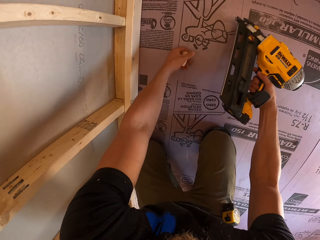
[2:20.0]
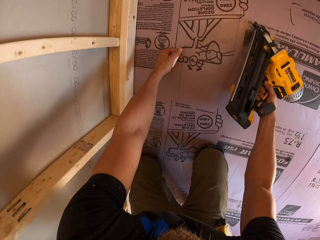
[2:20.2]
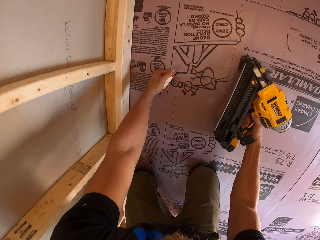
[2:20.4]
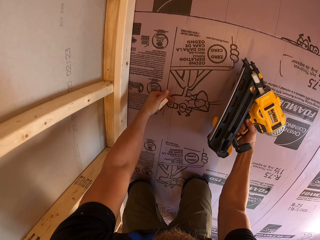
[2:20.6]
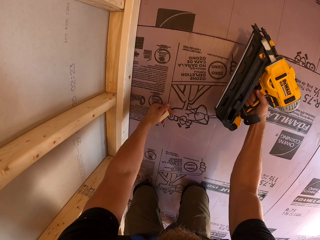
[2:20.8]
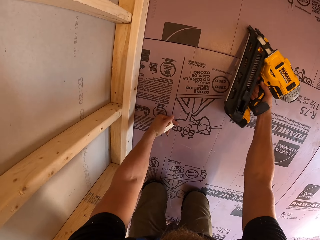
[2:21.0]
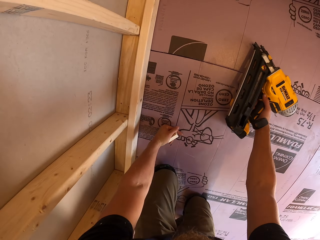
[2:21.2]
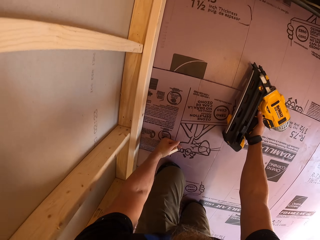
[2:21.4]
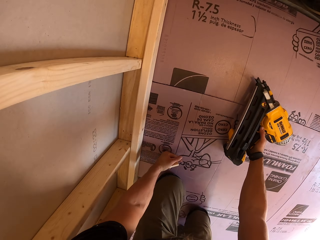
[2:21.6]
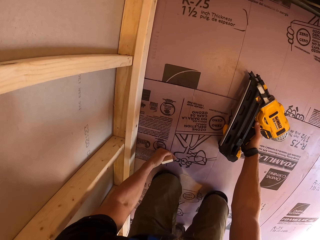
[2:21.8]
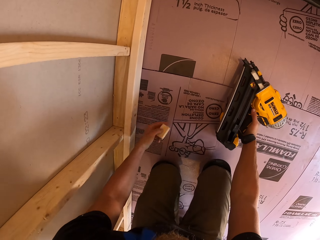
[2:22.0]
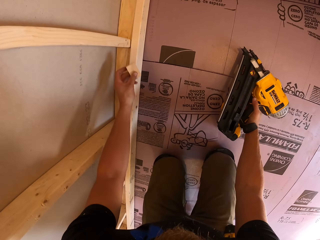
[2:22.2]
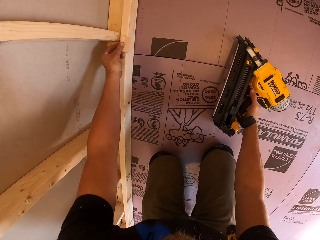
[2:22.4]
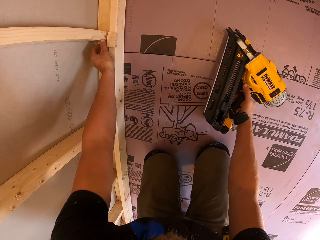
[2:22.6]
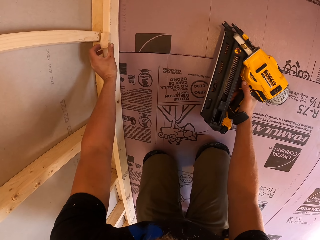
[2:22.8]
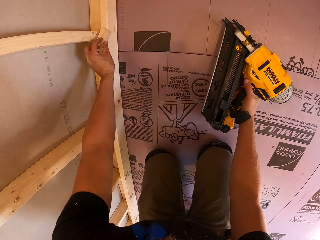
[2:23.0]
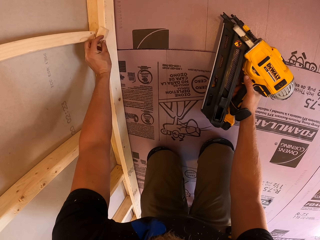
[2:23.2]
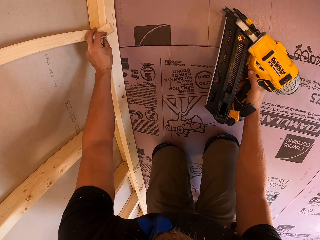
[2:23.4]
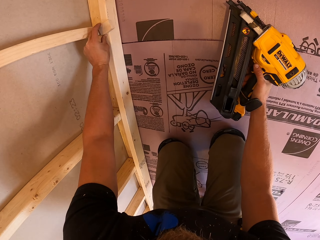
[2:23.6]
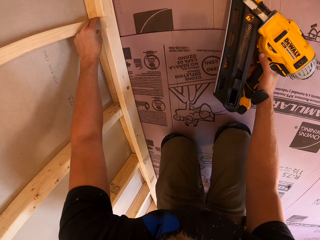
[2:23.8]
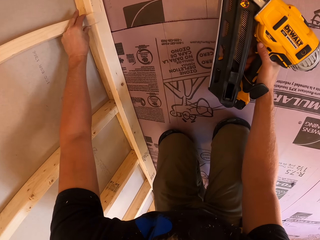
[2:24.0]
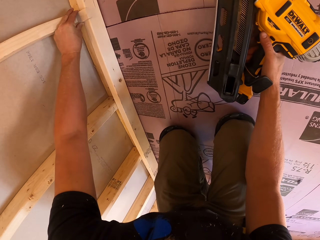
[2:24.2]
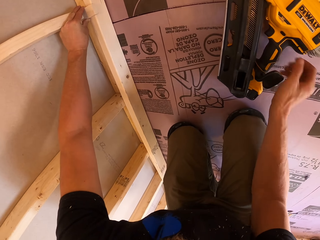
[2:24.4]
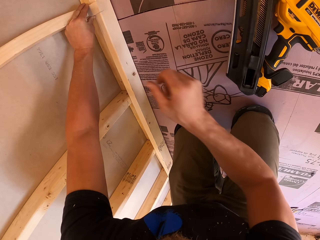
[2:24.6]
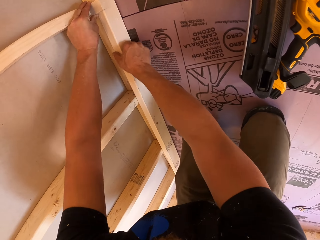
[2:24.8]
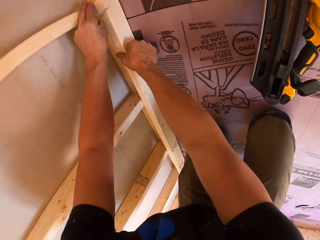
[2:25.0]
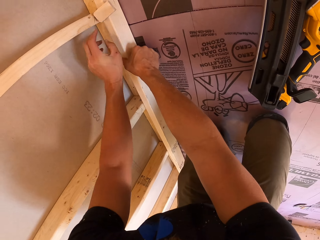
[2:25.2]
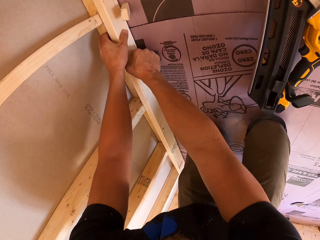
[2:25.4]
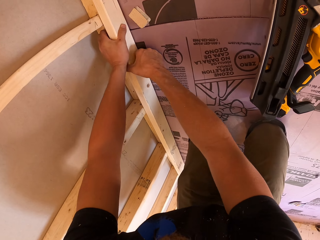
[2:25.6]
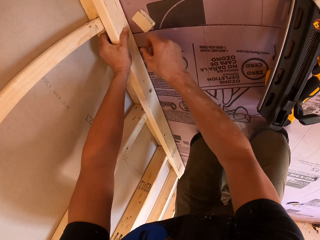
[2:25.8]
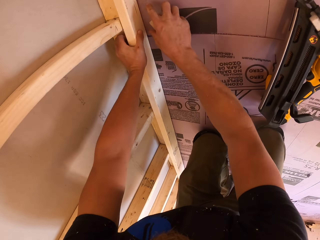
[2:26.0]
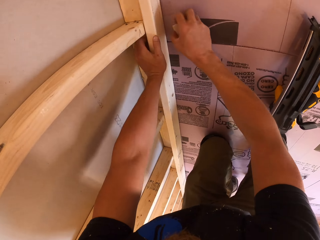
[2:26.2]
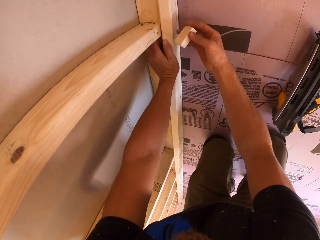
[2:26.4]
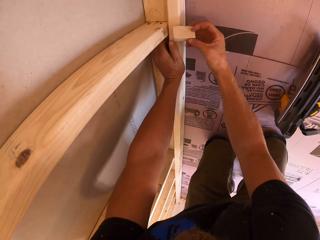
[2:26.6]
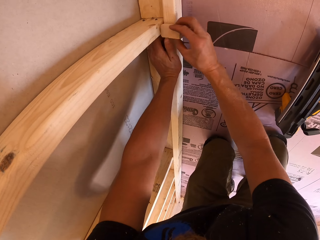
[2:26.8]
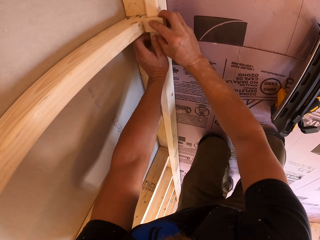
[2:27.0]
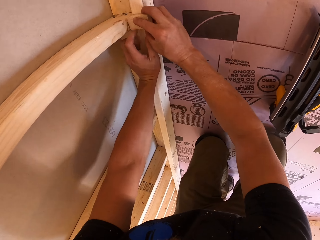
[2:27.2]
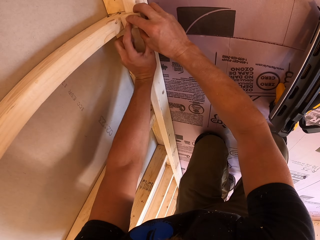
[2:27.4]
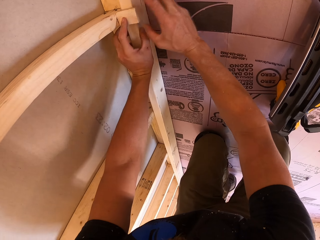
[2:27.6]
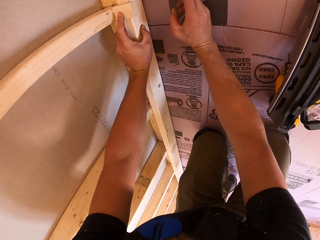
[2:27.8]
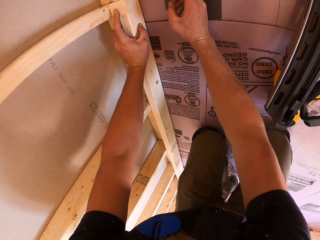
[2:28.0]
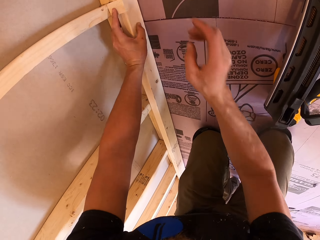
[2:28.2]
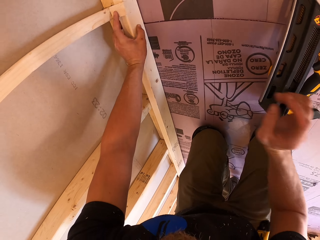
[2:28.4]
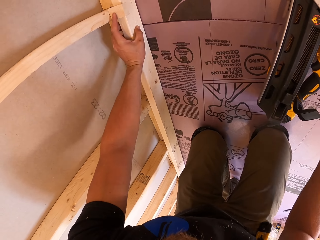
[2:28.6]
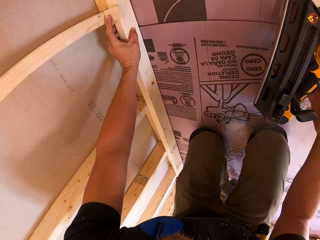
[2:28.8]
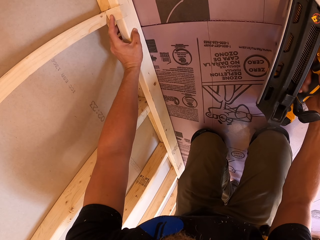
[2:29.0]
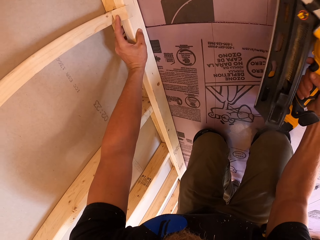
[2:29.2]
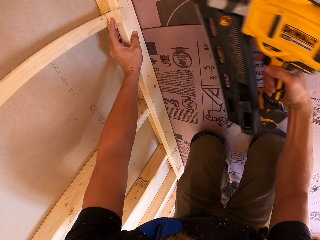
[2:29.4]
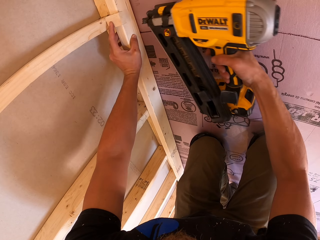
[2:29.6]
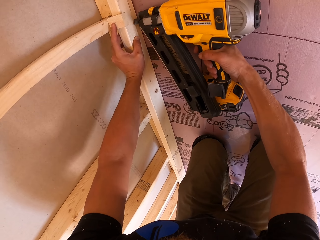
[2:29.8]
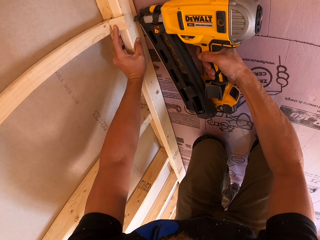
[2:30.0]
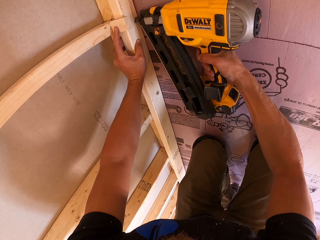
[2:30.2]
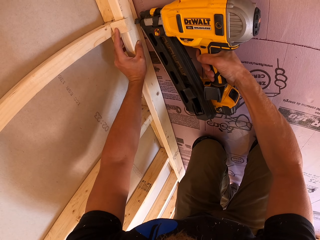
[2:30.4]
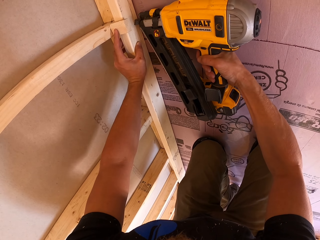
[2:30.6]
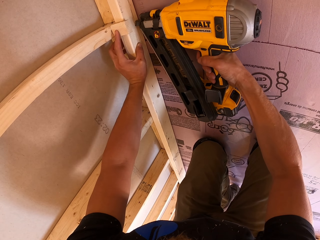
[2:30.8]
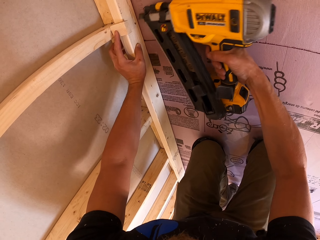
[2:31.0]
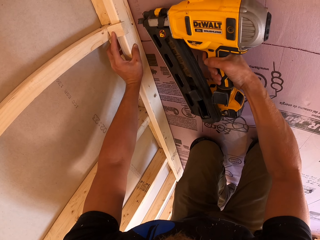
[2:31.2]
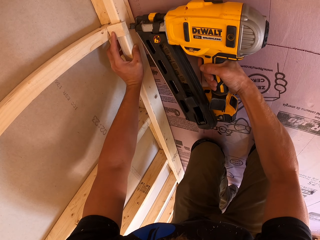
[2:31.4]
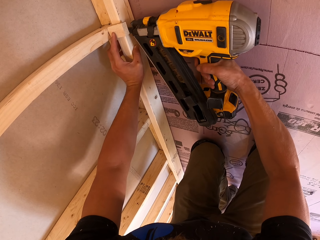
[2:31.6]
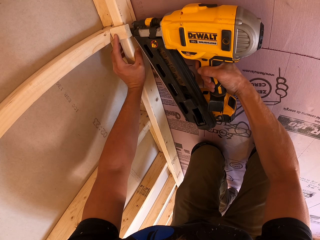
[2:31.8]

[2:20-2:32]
The camera wearer places the drill on the floor. They place the drill on the floor again. They move towards the wood. They put the piece of wood on the timber. They align the wood with a hand. They align the wood with both hands. They hold the timber. They drop the wood on the floor. They pick the piece of wood from the floor. They put the piece of wood on the timber. They take the nail gun from the floor. They drill the wood with the drill. They drive the nails into the timber with the nail gun.

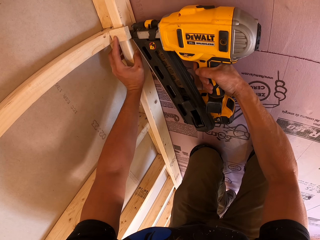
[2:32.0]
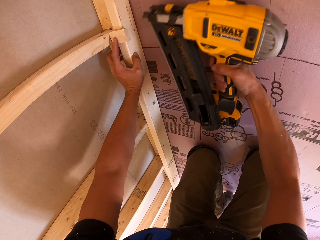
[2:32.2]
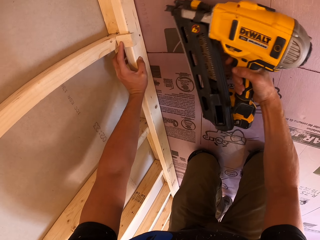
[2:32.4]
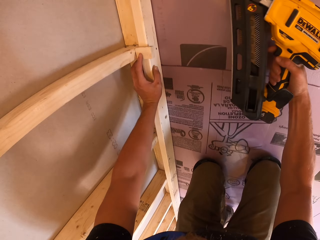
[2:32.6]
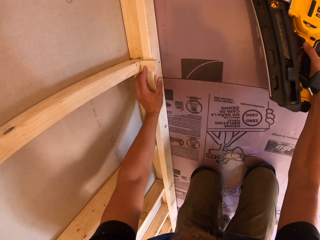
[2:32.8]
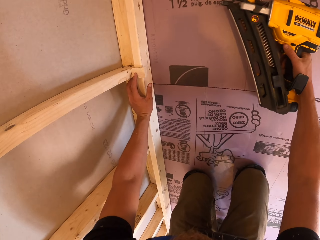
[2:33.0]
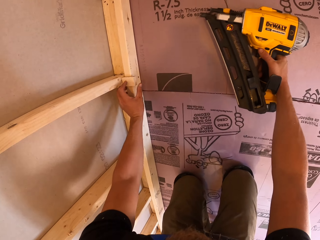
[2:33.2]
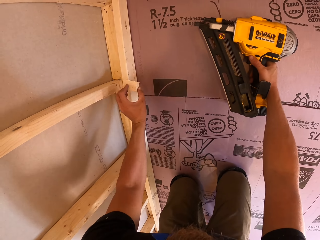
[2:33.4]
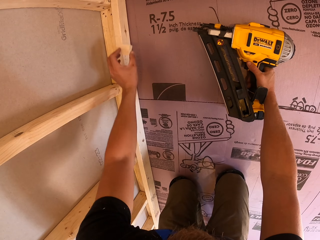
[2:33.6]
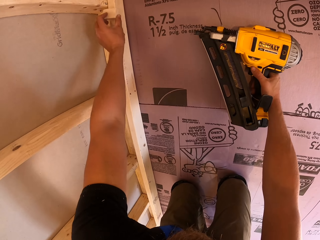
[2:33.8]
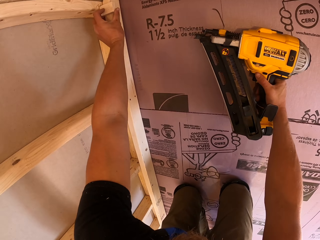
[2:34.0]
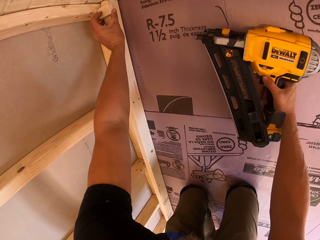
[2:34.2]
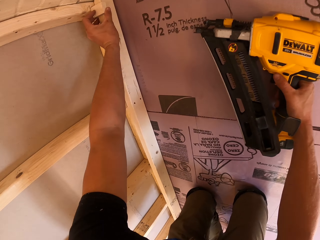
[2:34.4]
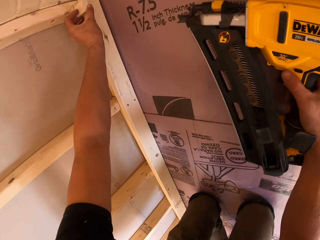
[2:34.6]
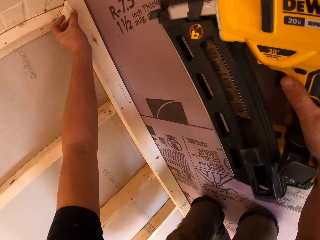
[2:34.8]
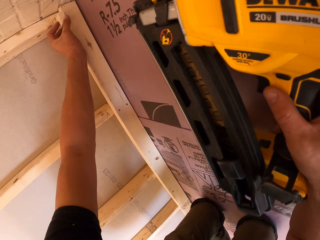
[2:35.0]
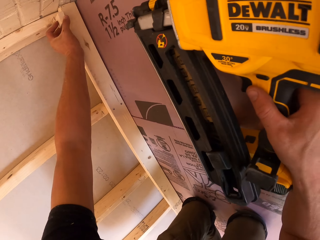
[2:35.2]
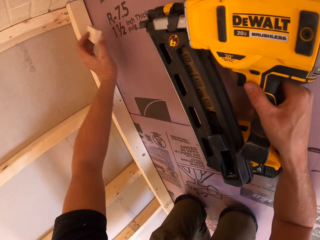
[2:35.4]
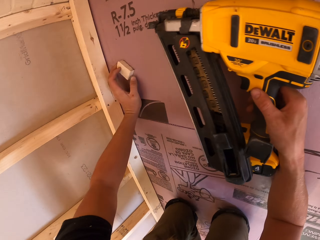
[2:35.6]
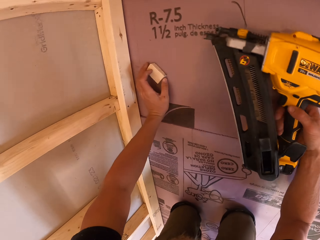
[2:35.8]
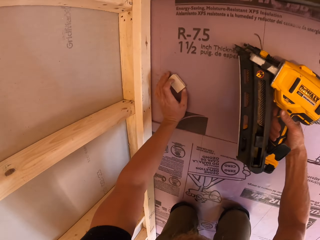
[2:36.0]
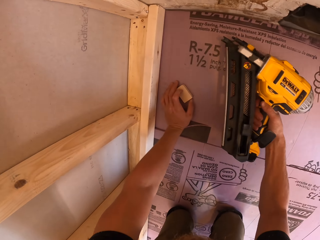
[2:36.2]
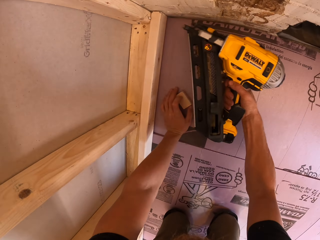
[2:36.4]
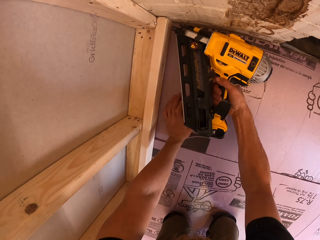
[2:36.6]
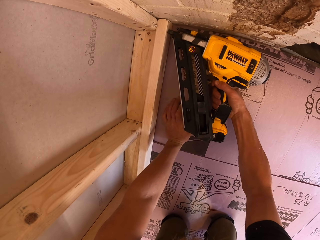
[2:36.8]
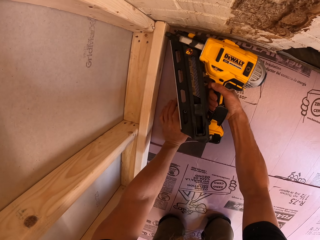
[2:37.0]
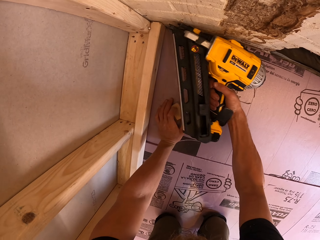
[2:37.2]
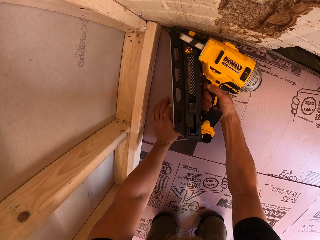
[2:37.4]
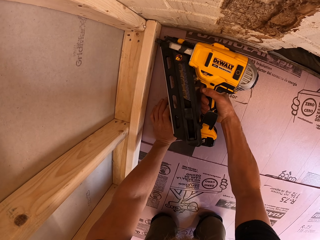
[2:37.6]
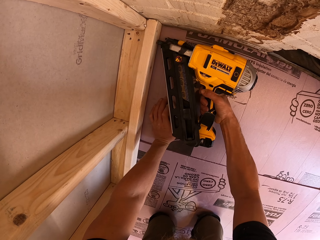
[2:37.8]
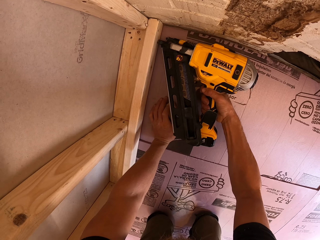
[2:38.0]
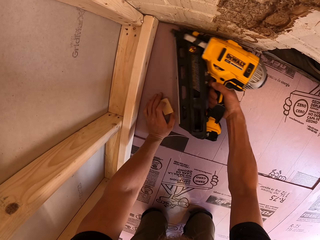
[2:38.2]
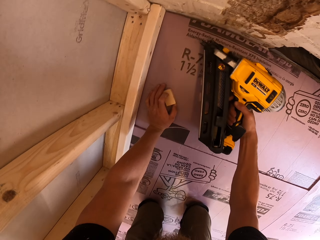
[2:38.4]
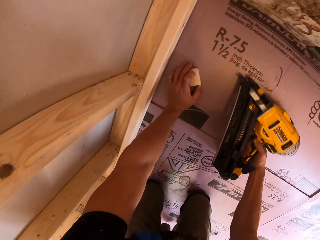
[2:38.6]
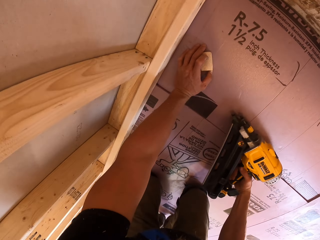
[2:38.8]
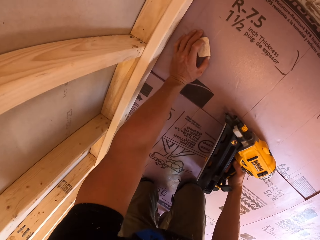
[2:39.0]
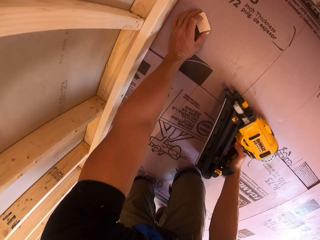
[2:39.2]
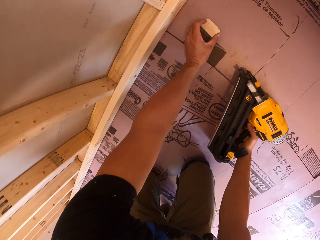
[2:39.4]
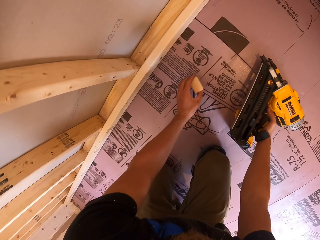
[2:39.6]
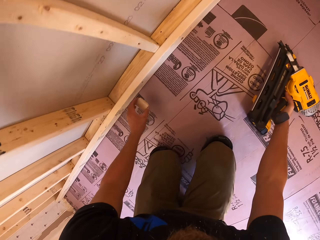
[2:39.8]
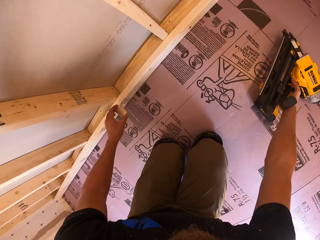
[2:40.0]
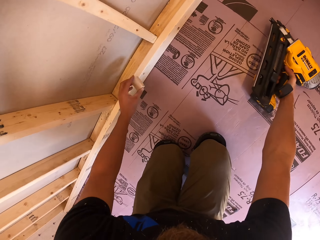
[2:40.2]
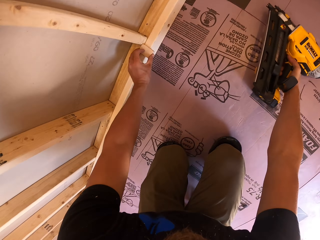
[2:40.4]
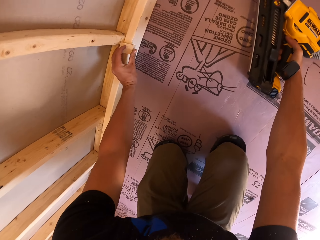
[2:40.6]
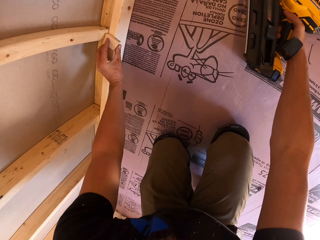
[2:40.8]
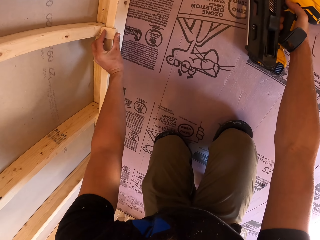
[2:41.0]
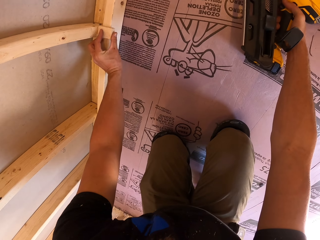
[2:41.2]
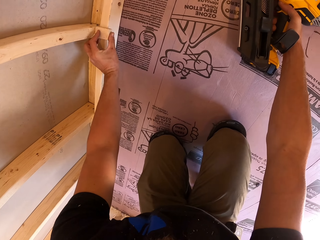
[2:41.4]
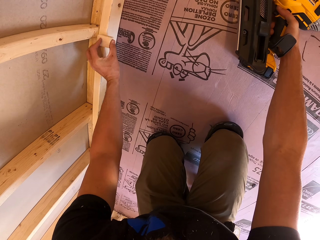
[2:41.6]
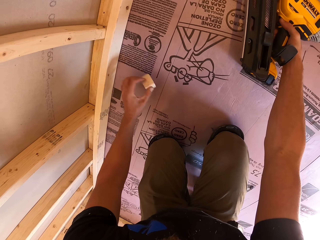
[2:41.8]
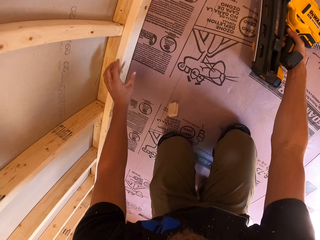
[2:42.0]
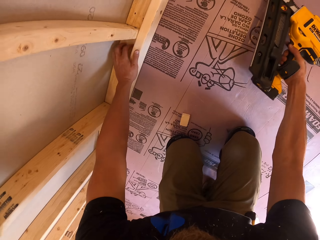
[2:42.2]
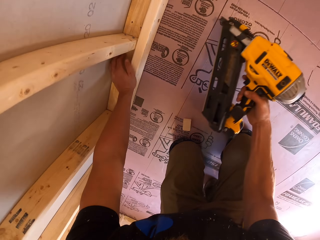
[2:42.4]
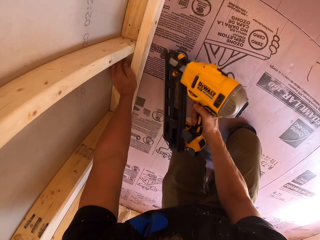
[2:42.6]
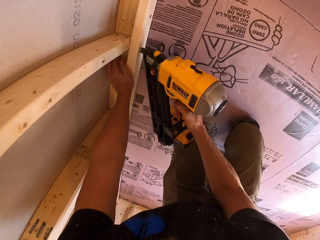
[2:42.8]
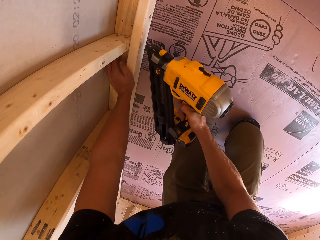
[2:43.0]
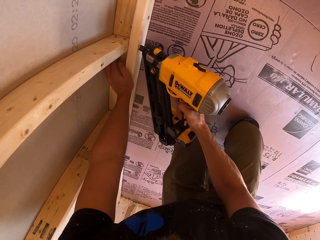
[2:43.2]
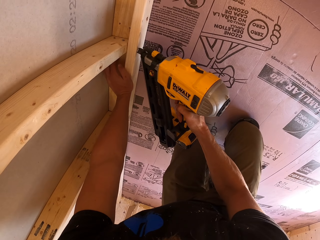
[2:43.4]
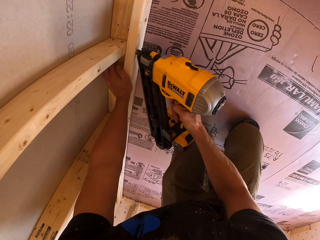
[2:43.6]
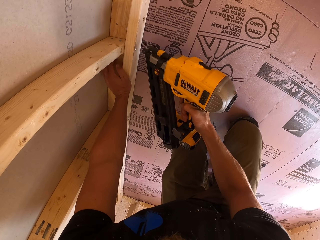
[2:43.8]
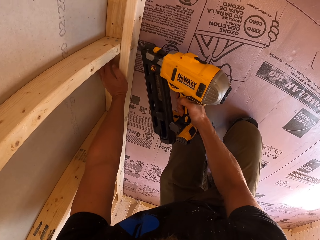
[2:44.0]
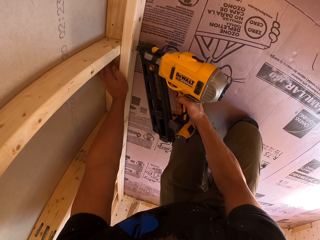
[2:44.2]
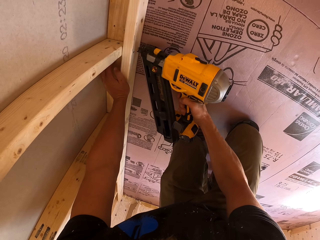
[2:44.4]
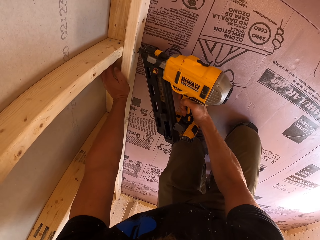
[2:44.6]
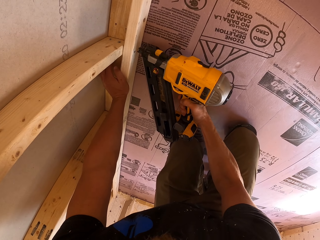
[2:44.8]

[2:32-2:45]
The camera wearer places the drill on the floor. They move the wood on the wood. They put the piece of wood on the timber. They remove the piece of wood from the timber. They place the wood on the floor. They move the drill towards the wood. They drill the wood with the drill. They drive the nails into the timber with the nail gun. They place the drill on the floor. They put the piece of wood on the timber. They drop the piece of wood on the floor. They place a hand on the wood. They drill the wood with the drill. They drive the nails into the timber with the nail gun.
